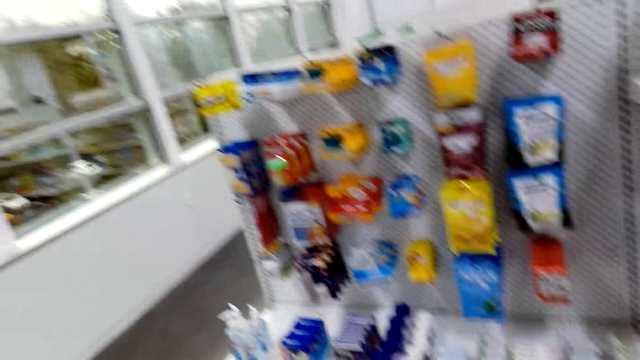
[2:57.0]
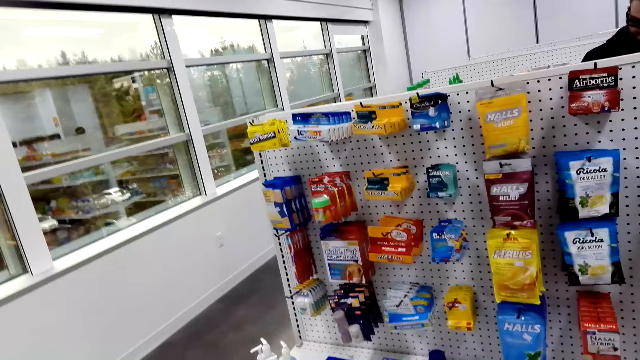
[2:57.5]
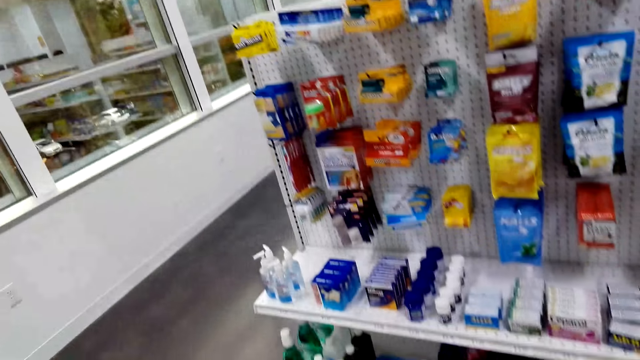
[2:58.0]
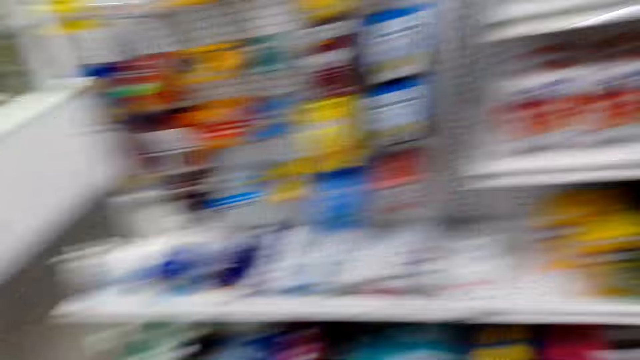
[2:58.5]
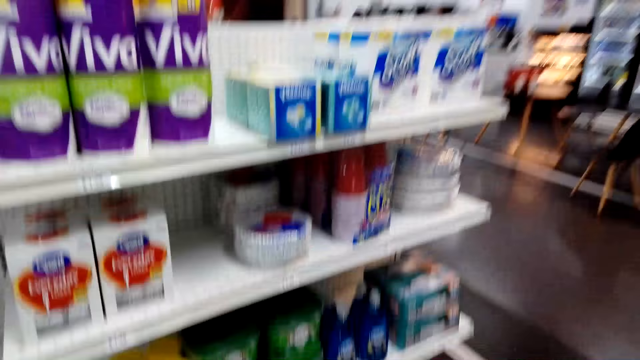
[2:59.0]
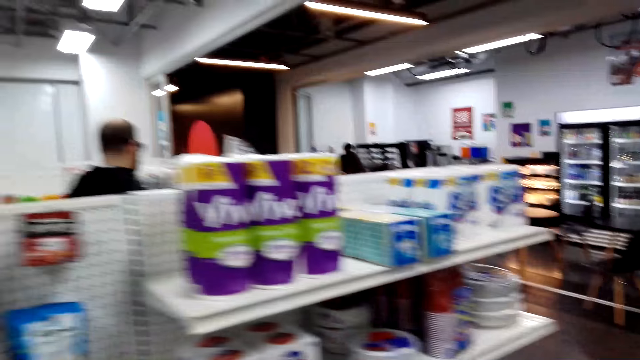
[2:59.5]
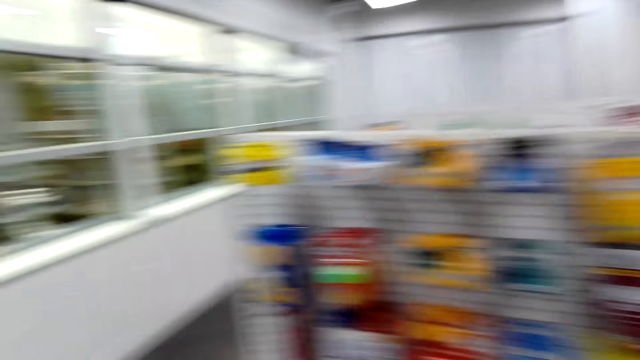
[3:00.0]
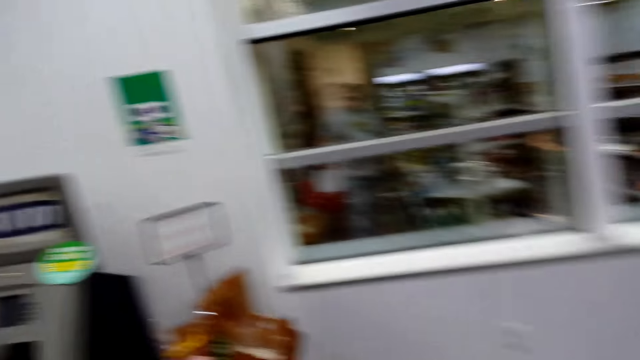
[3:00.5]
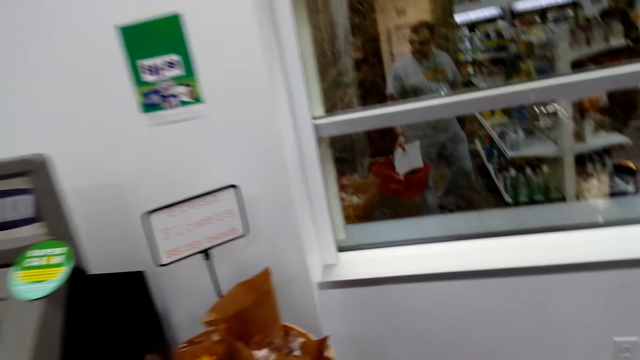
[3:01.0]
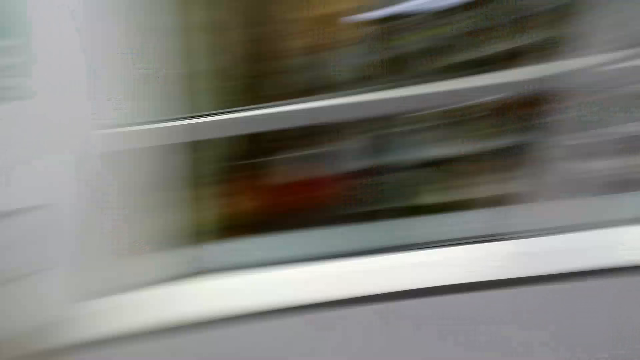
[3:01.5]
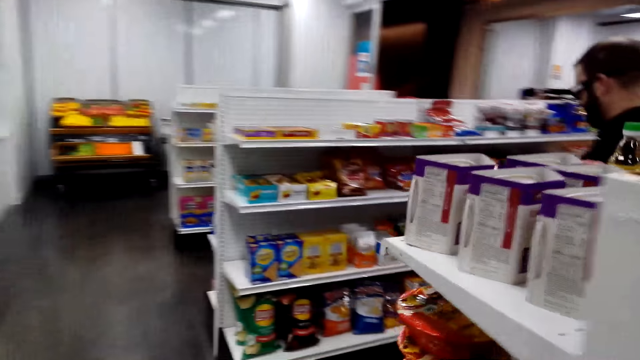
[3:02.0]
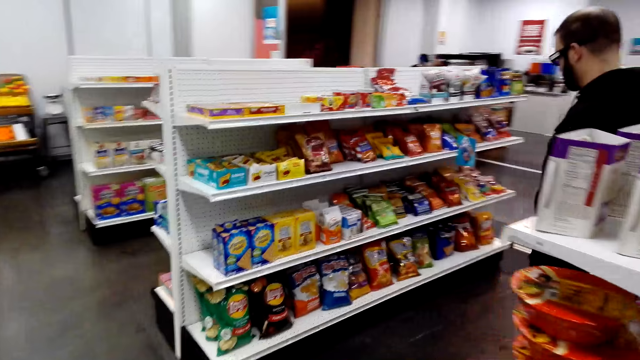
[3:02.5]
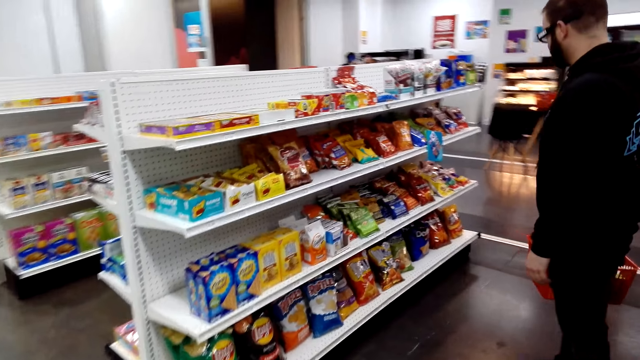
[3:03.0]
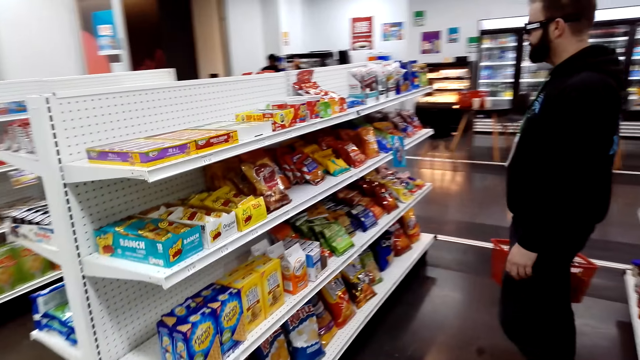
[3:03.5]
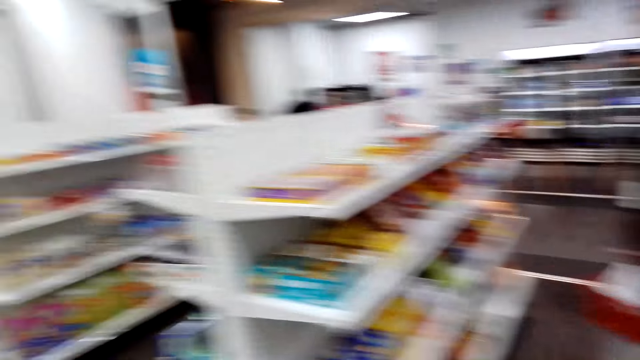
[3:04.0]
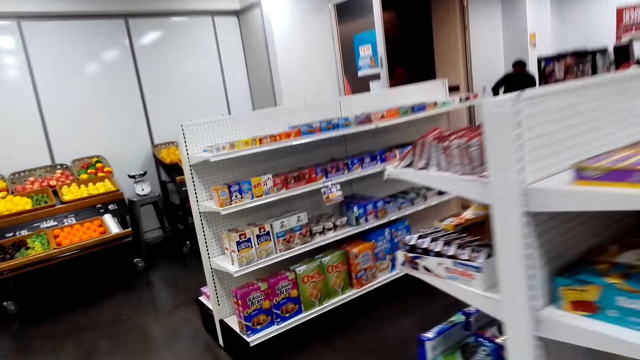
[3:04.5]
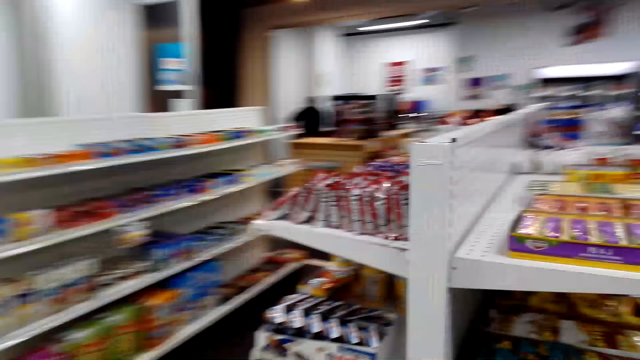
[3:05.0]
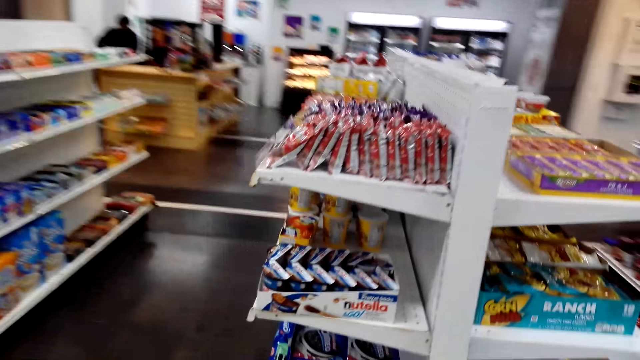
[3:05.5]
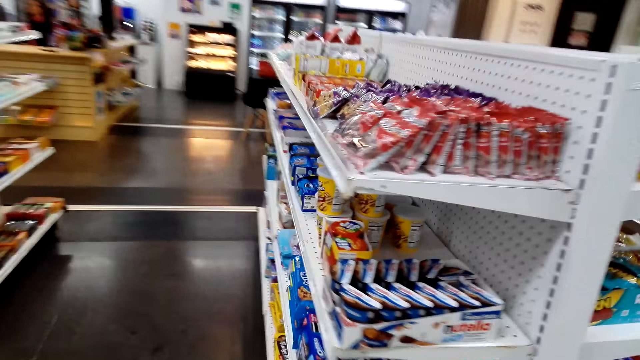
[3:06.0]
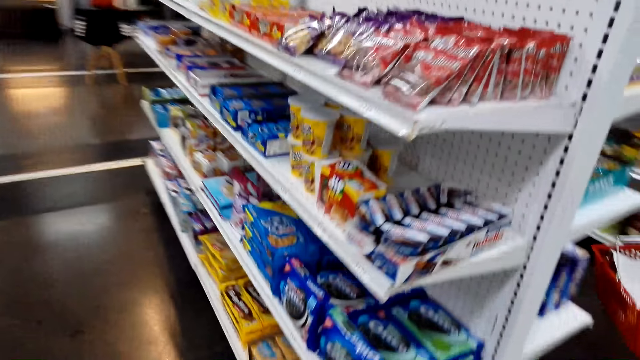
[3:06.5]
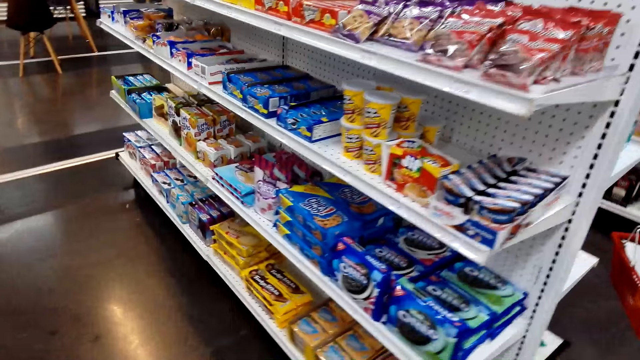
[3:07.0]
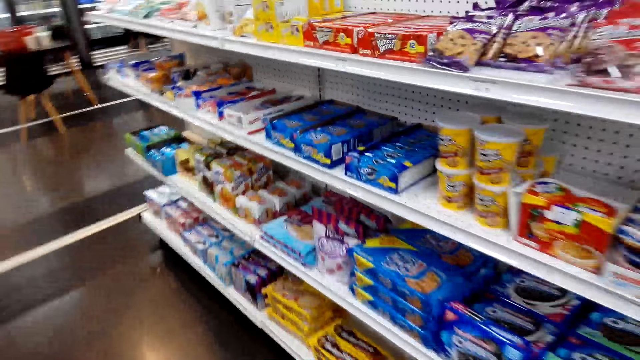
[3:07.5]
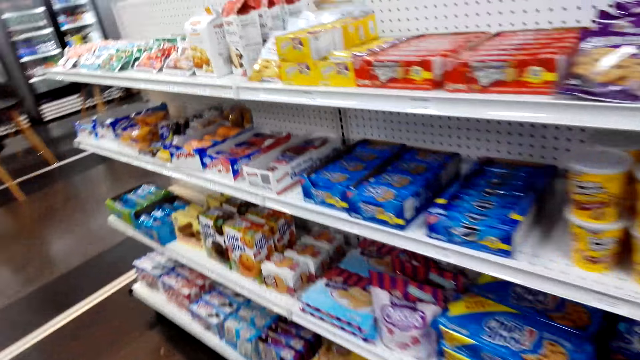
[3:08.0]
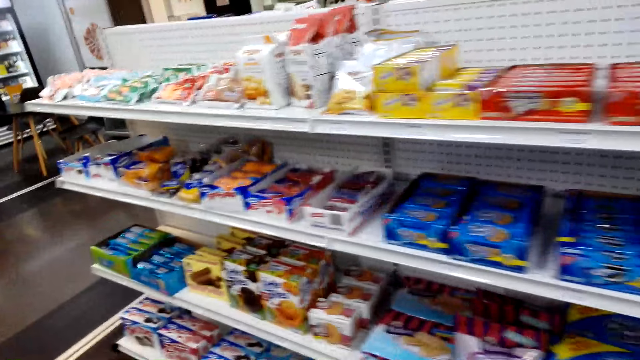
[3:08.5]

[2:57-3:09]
The camera wearer looks at the items in the shelves. They walk around the supermarket.

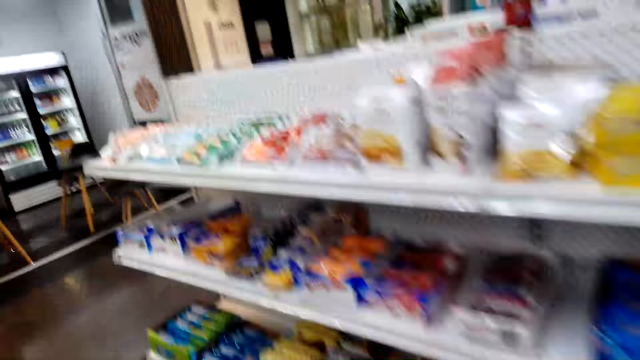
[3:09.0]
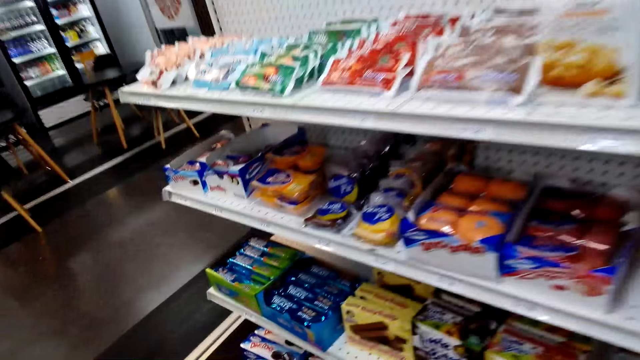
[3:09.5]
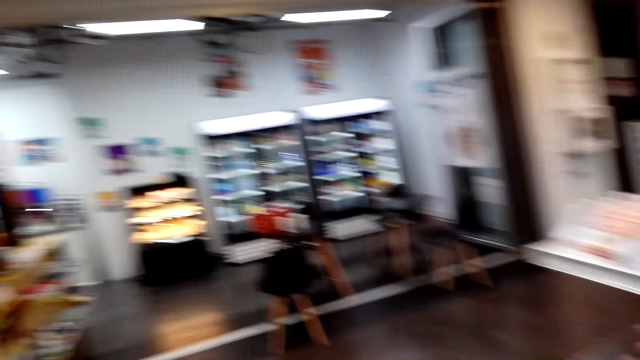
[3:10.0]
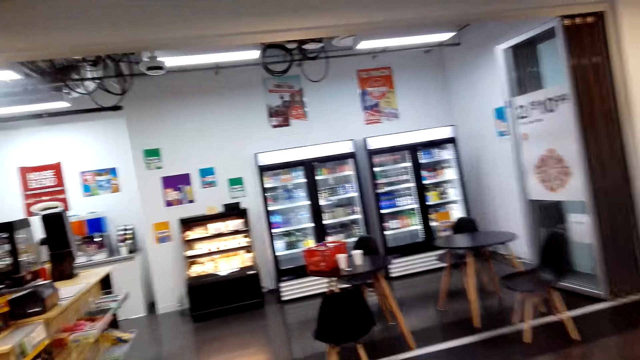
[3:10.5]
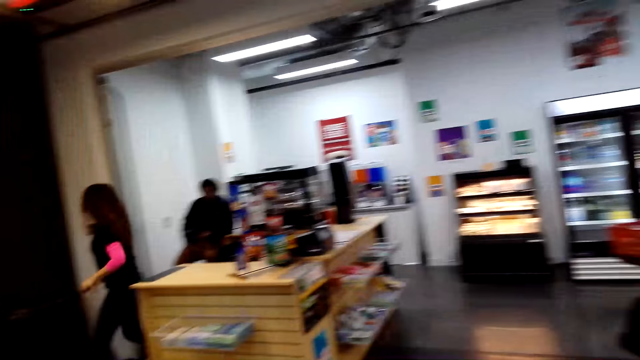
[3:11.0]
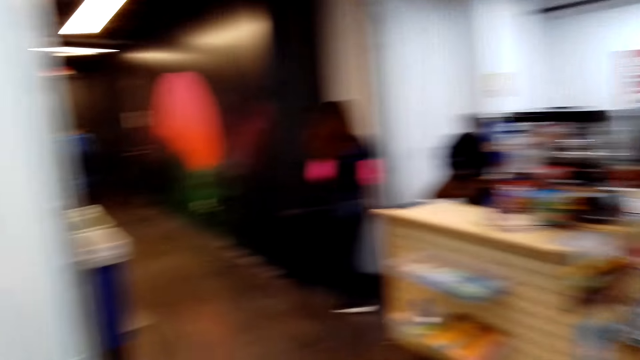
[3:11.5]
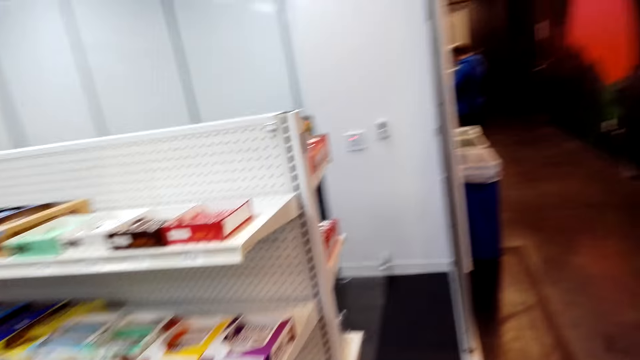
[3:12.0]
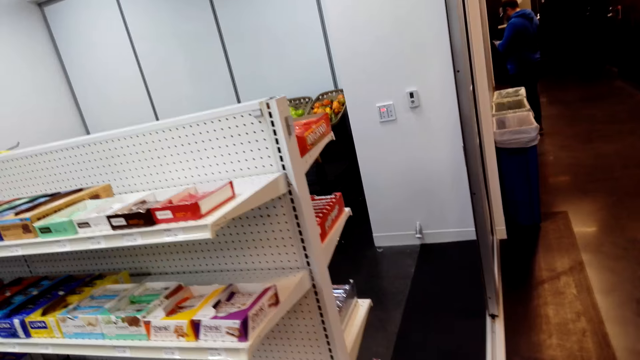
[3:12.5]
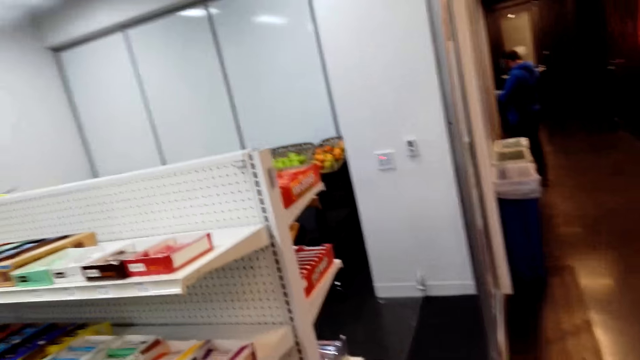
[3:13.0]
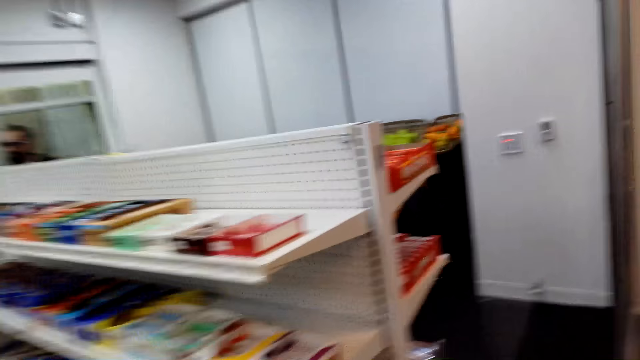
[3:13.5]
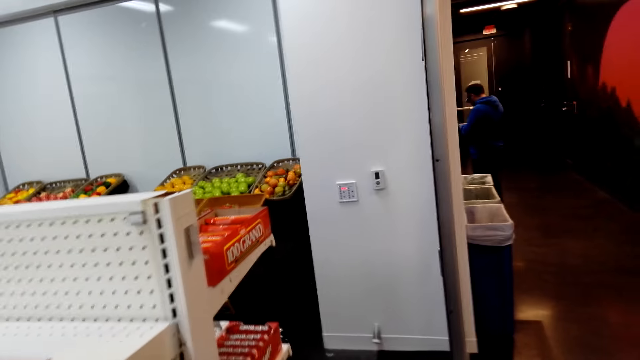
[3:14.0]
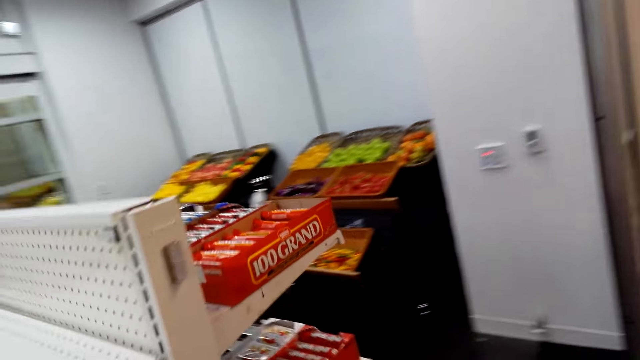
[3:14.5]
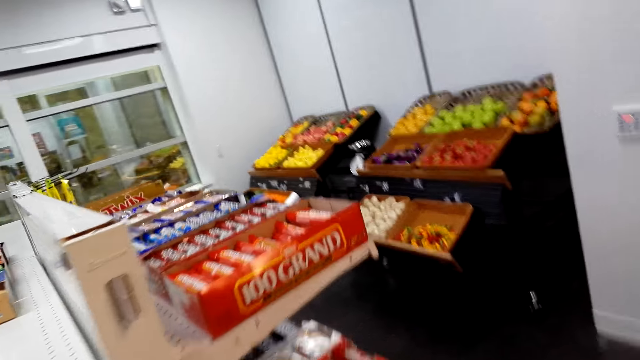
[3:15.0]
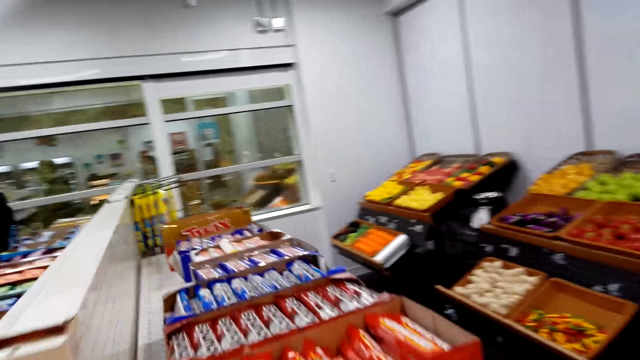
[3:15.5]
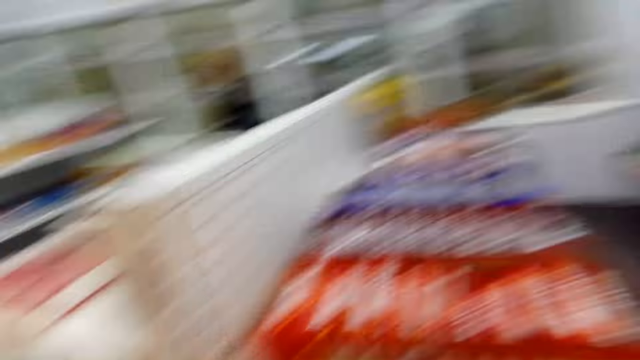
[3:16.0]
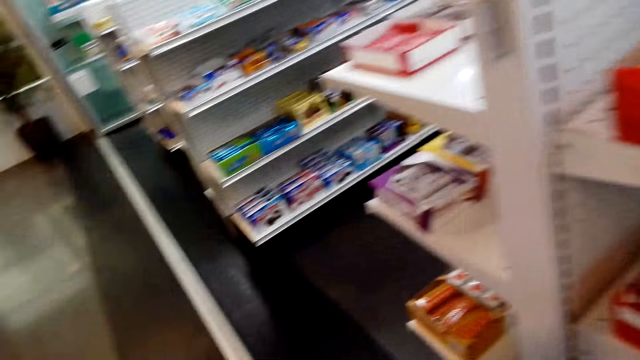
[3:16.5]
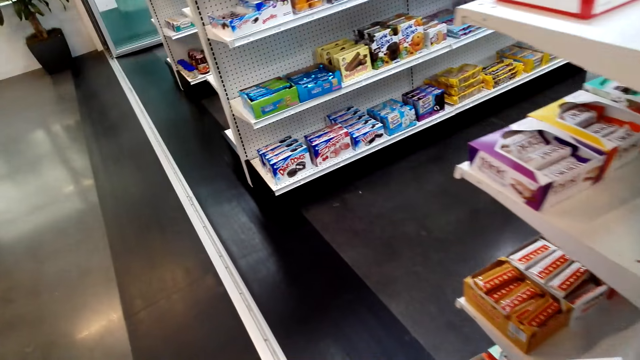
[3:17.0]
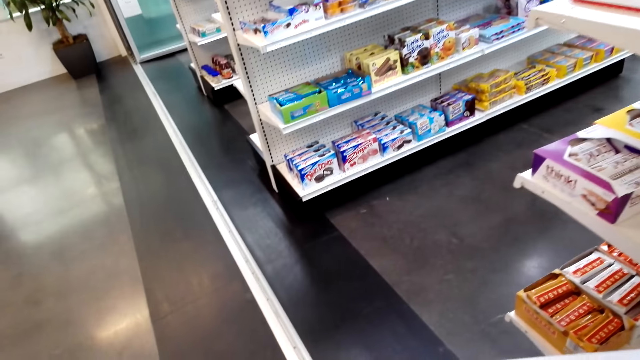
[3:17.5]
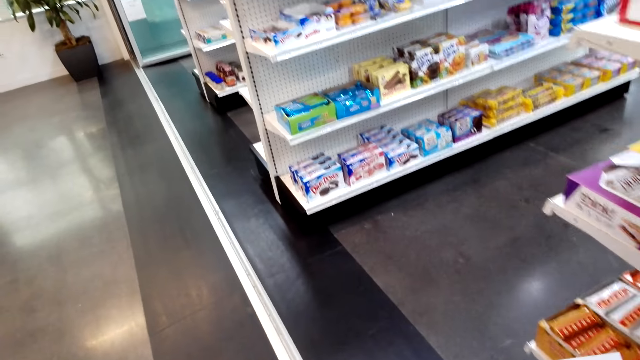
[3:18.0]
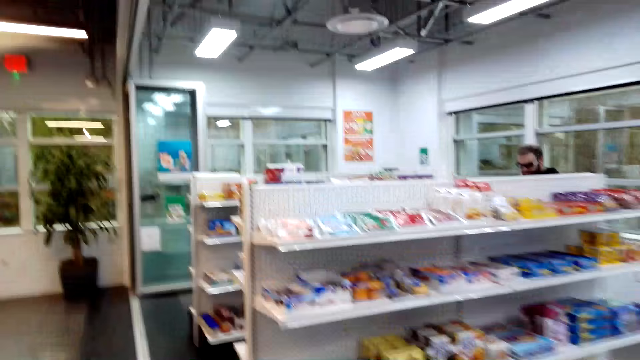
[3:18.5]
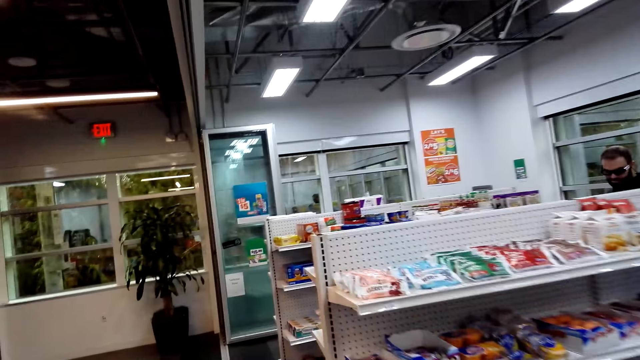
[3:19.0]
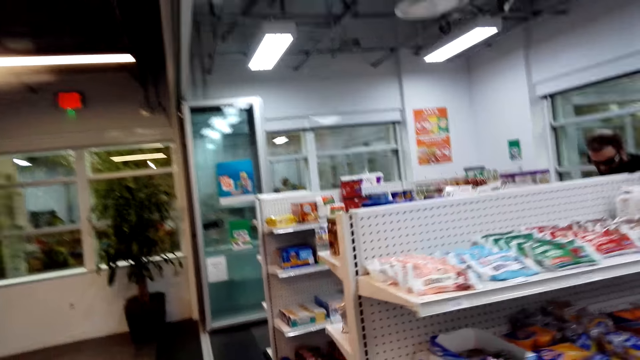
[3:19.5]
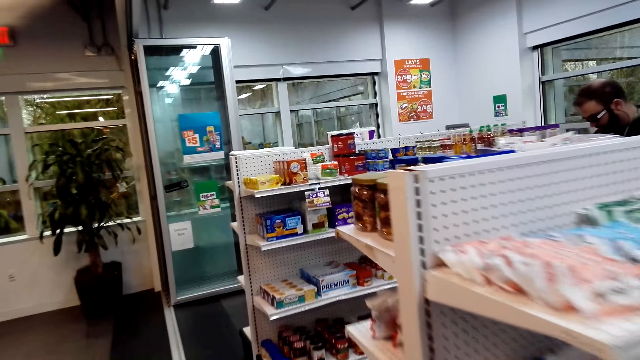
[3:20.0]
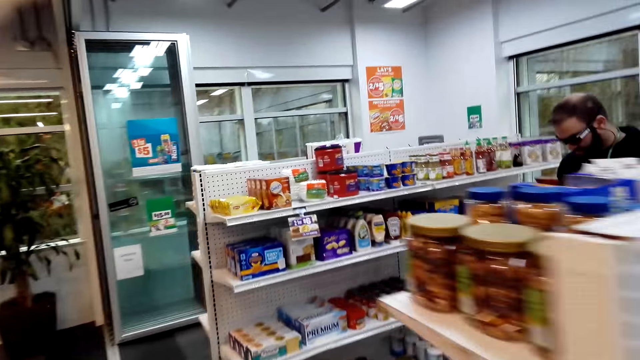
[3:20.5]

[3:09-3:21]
The camera wearer looks at the items in the shelves. They walk around the supermarket.
